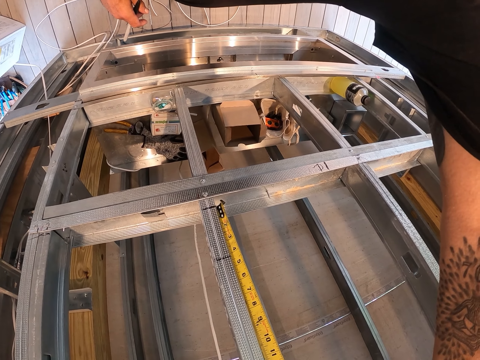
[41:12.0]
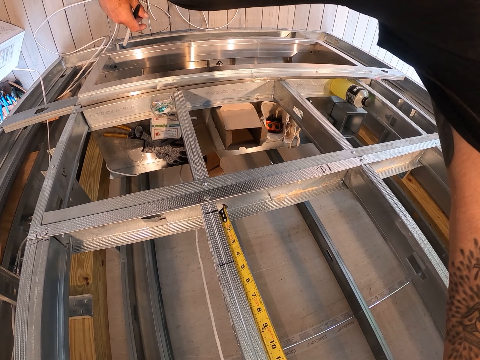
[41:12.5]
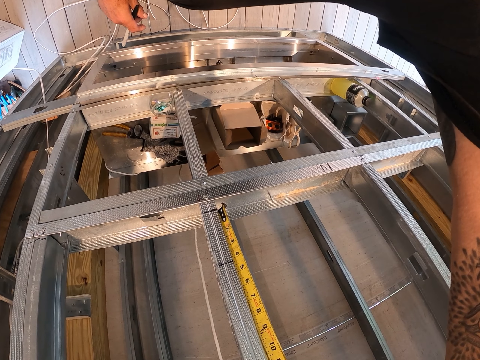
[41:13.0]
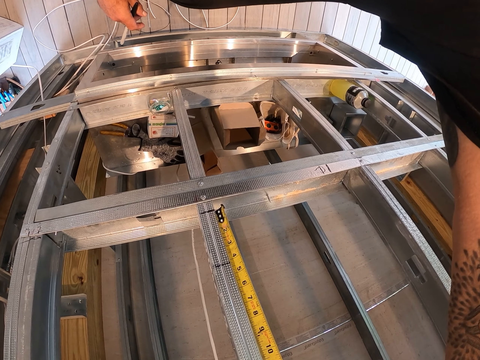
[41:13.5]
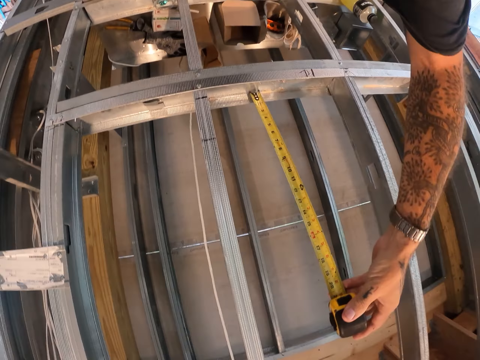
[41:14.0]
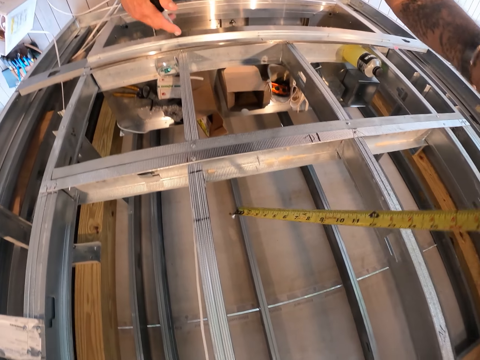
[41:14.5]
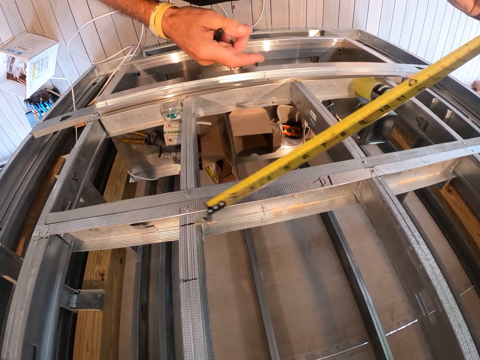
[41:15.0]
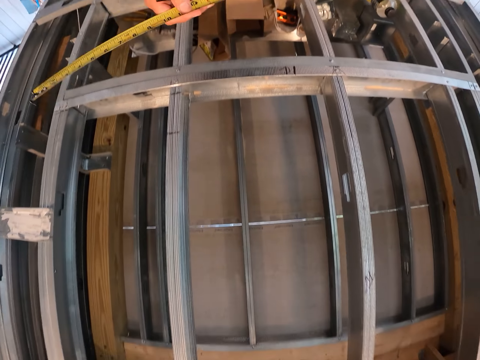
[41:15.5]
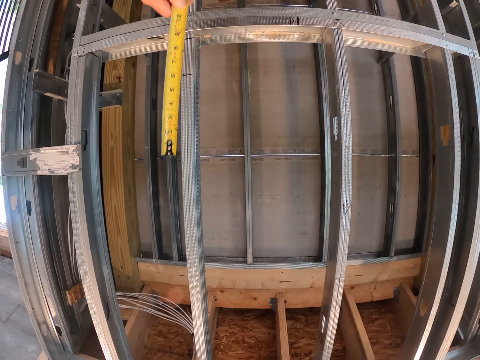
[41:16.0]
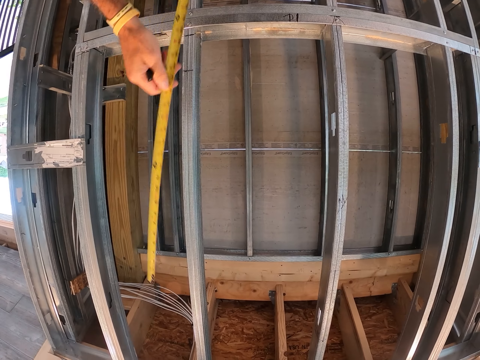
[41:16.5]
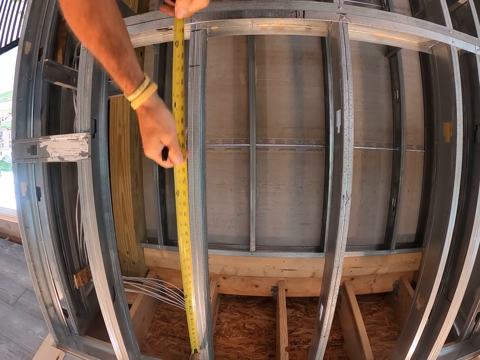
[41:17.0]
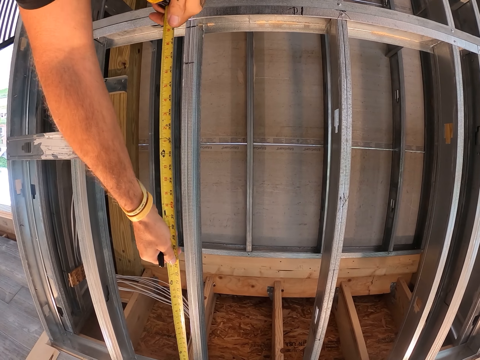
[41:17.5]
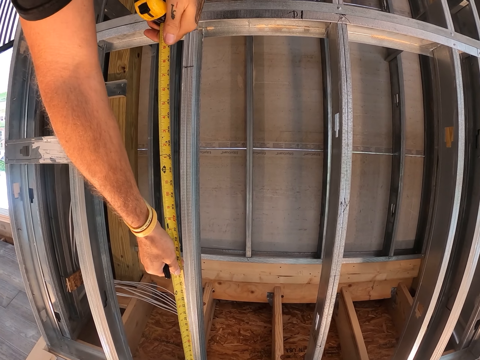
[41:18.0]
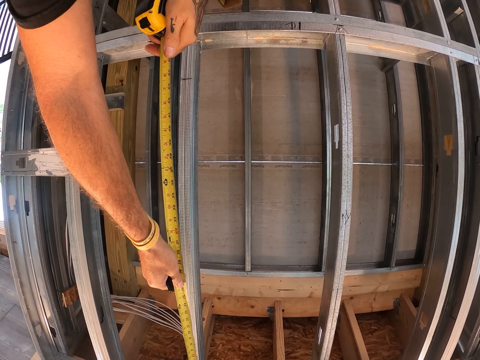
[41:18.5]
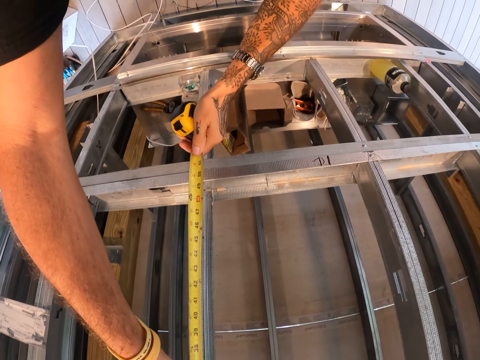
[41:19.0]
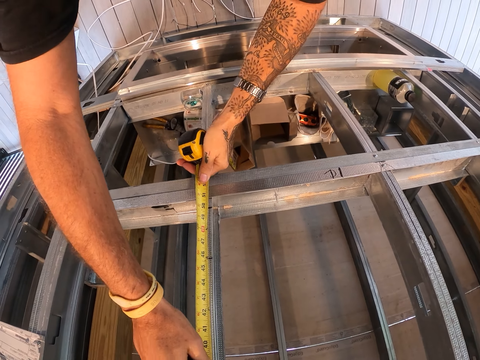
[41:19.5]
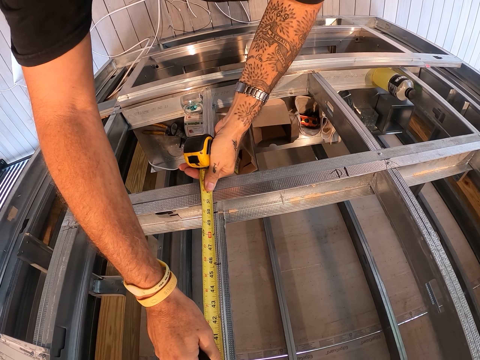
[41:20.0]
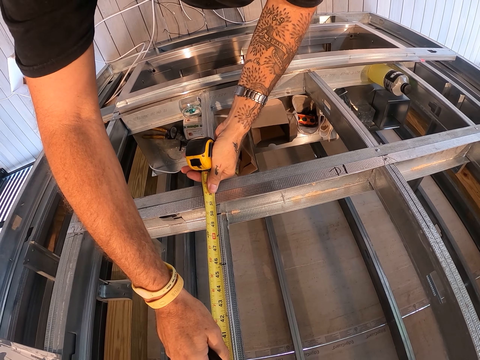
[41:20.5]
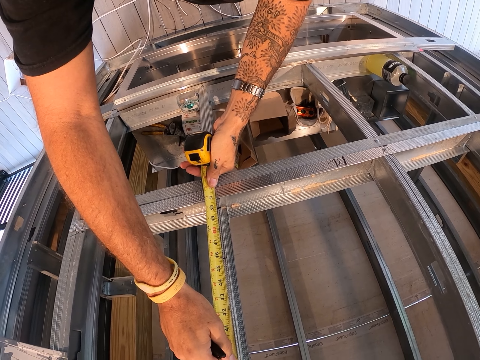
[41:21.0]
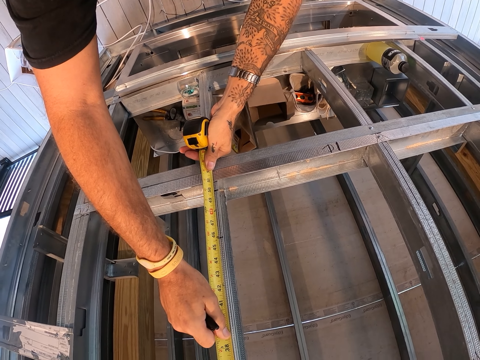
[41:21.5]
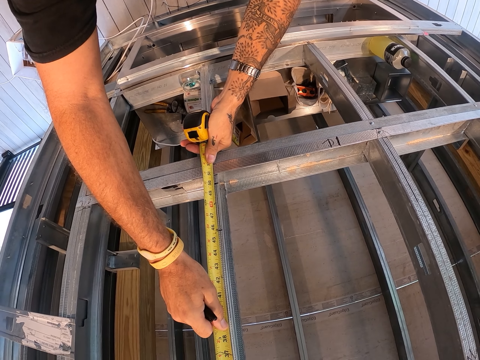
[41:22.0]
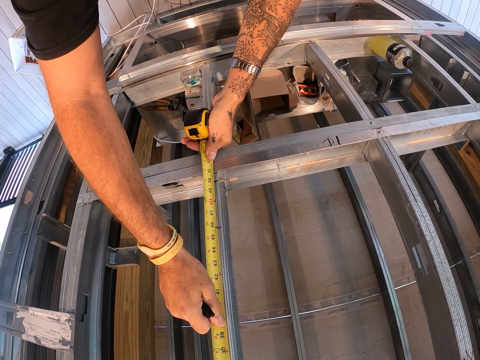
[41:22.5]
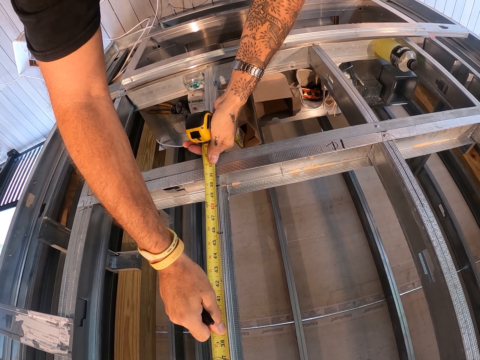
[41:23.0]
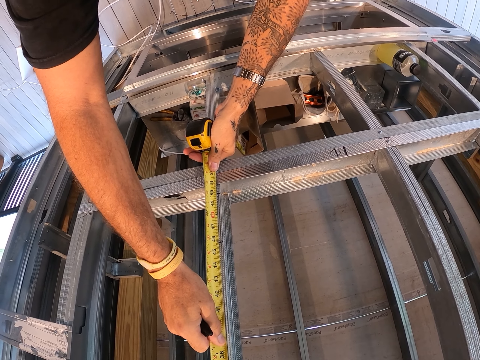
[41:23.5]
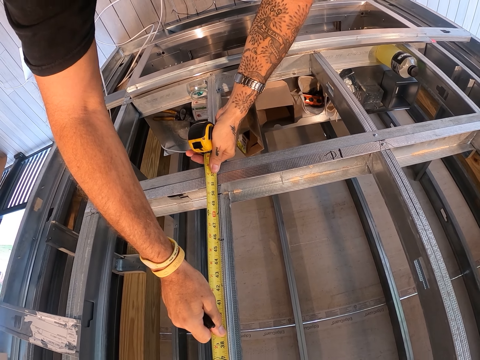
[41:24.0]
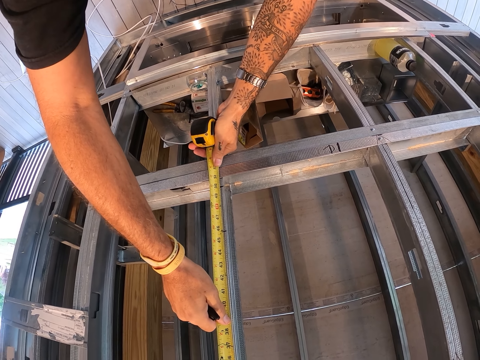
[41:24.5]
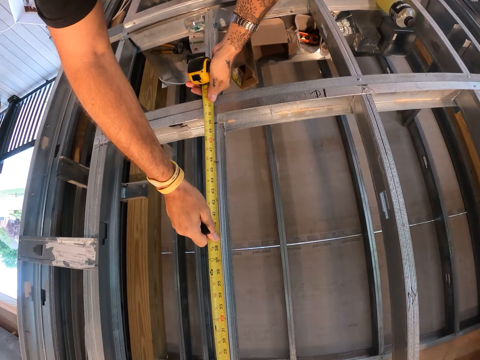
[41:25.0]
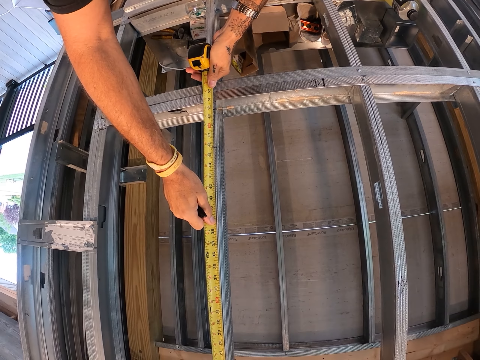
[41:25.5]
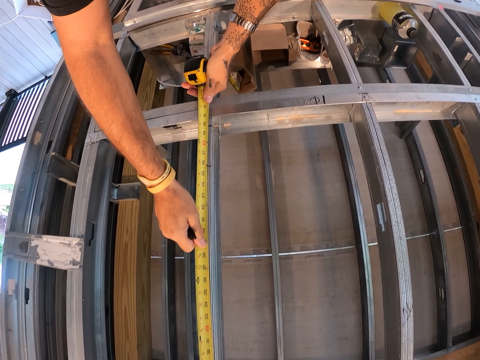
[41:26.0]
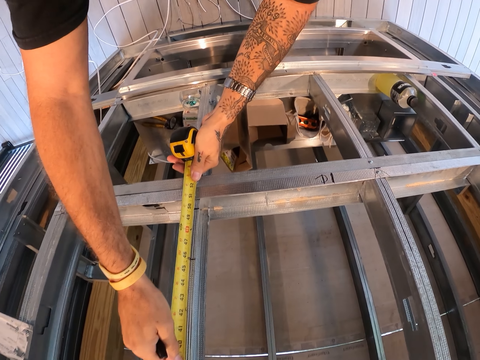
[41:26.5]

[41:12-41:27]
The camera wearer removes the tape measure from the steel frame wall. They measure the steel frame wall with the tape measure. They stare at the tape measure on the steel frame wall.

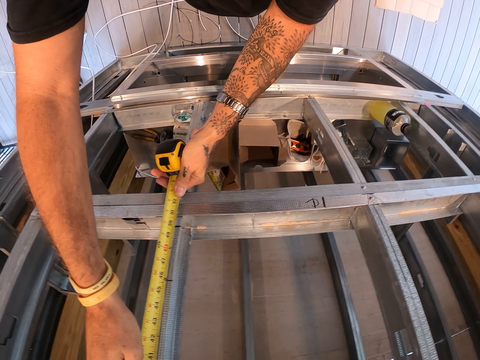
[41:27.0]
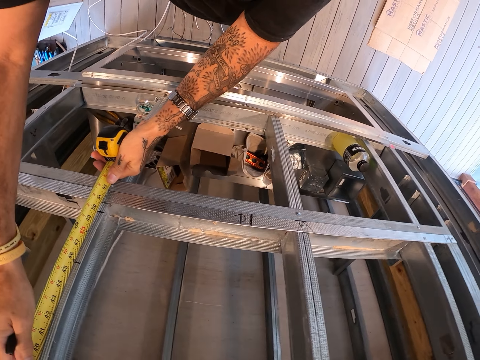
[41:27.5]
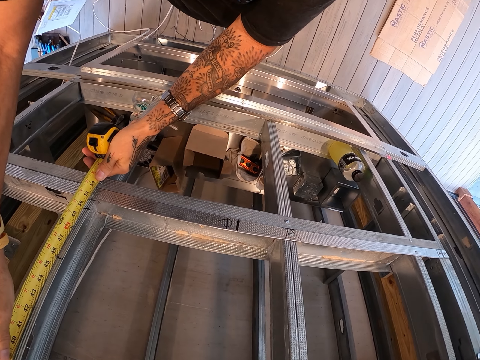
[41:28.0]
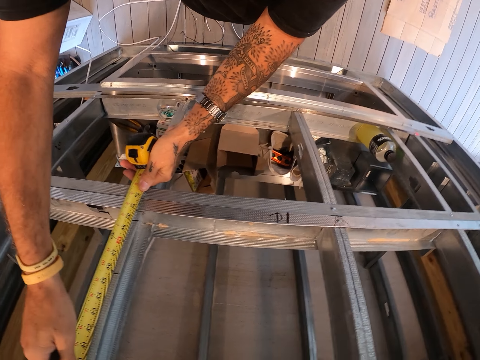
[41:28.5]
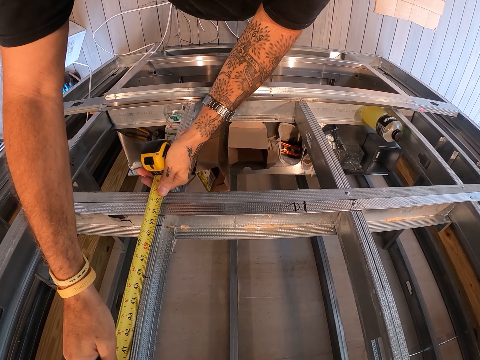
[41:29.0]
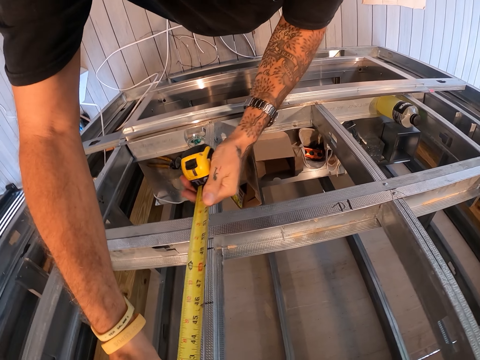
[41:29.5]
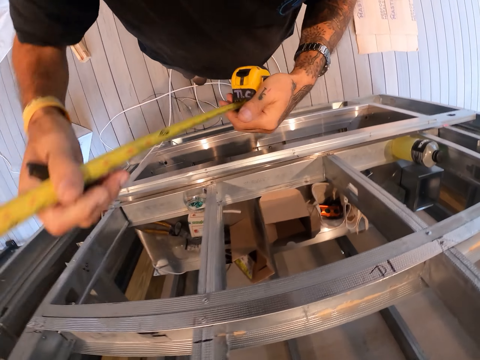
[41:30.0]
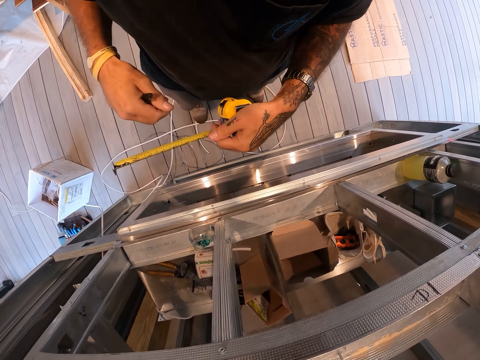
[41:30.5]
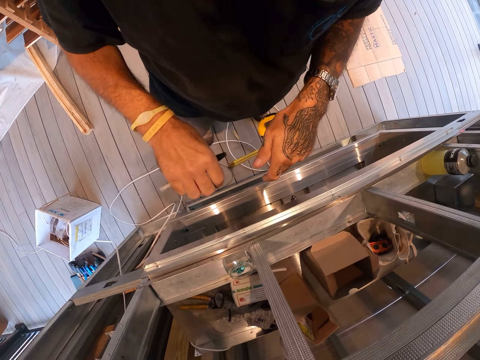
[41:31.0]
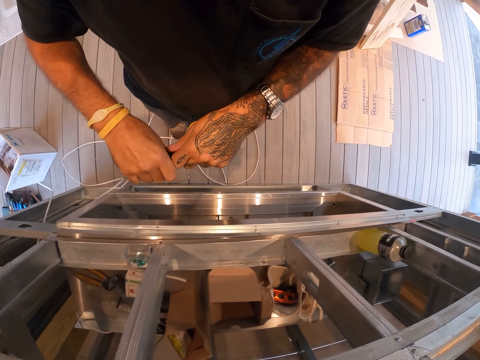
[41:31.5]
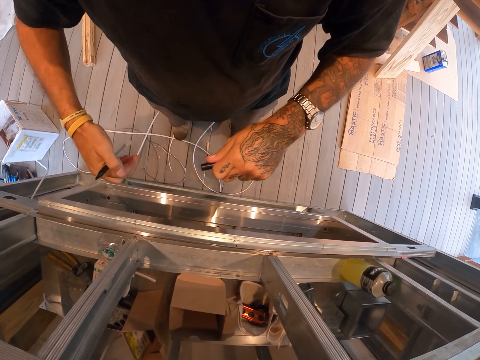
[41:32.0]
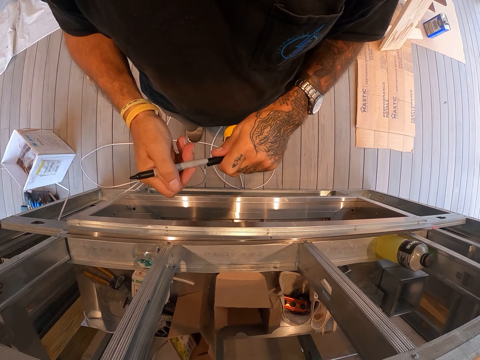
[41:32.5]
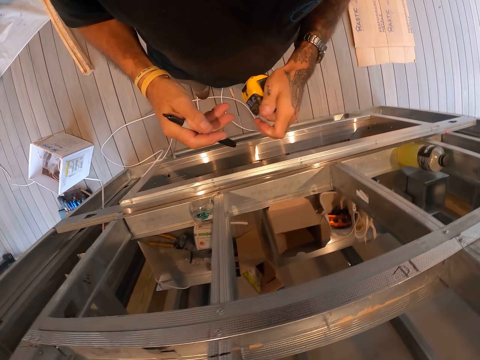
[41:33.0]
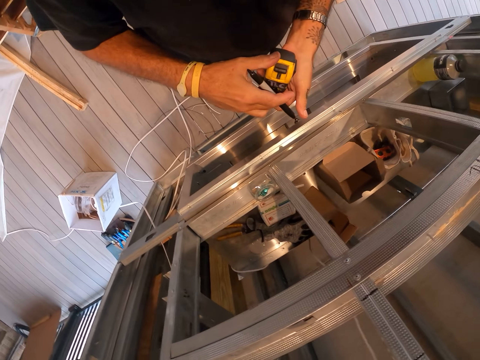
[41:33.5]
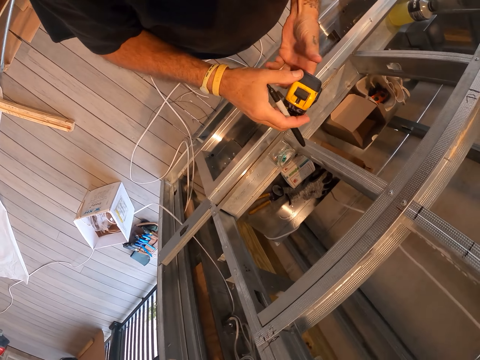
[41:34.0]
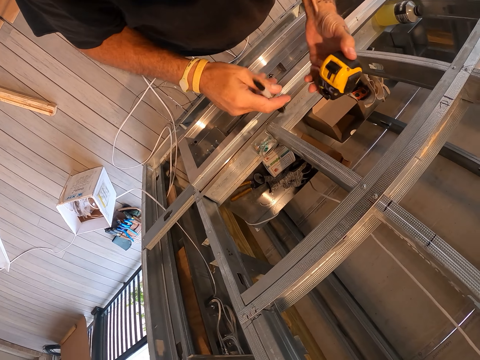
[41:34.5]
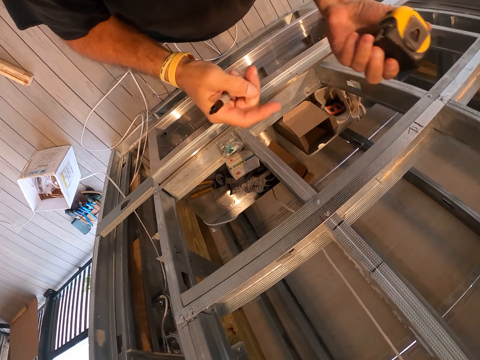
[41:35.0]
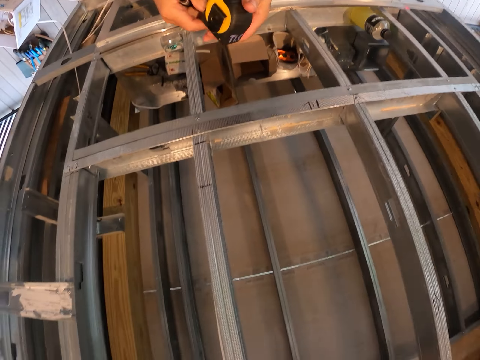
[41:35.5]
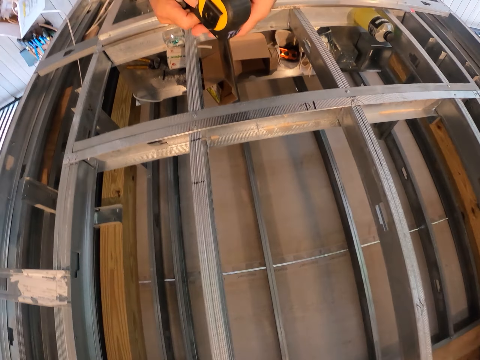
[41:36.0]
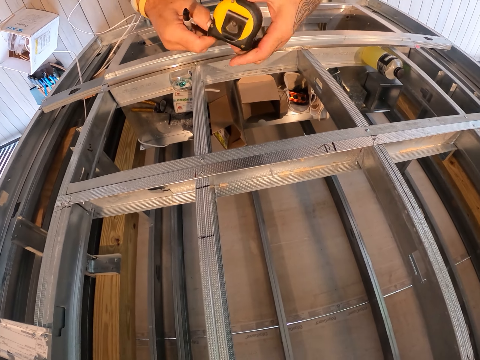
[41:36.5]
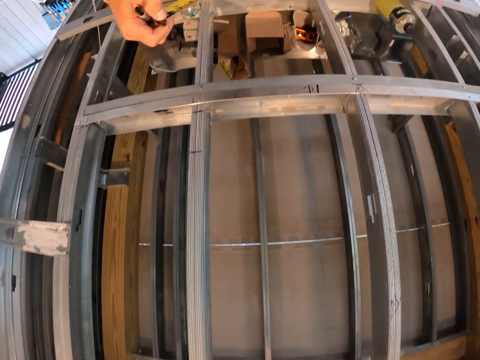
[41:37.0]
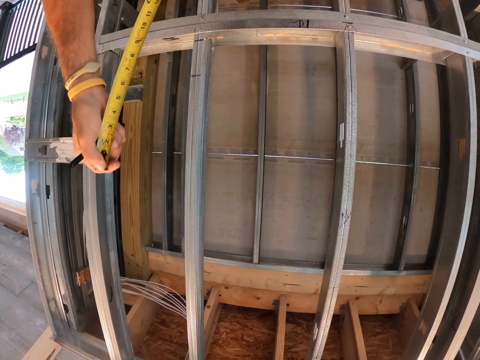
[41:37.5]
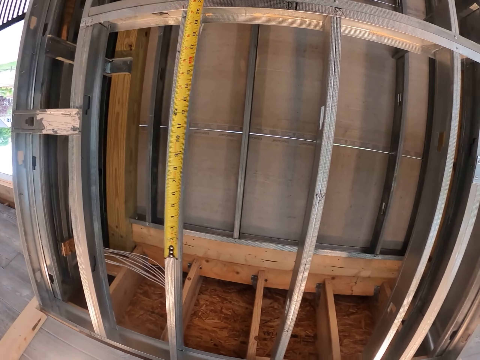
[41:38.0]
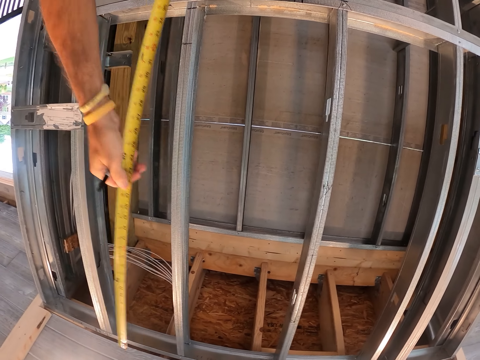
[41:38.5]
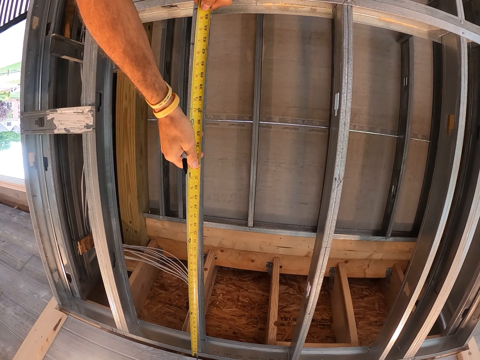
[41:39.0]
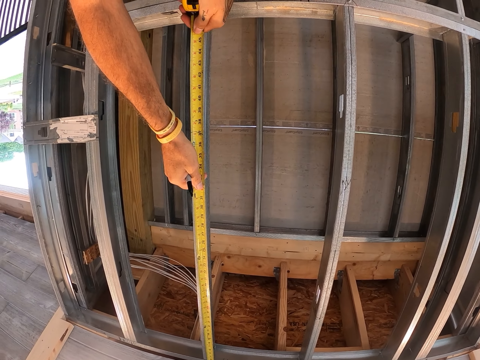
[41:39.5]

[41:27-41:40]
The camera wearer removes the tape measure from the steel frame wall. They move in the tape measure. They remove the mark pen top. They move out the tape measure. They measure the steel frame wall with the tape measure.
